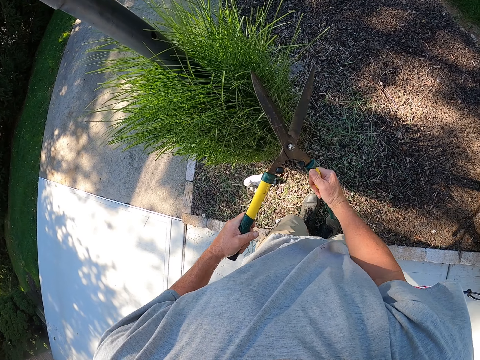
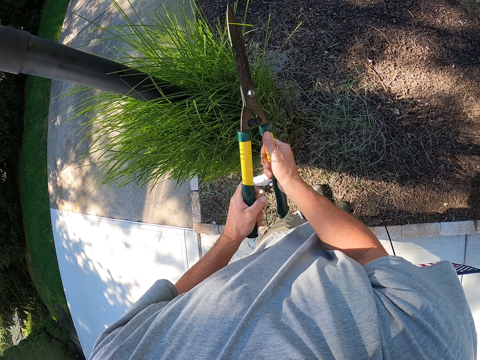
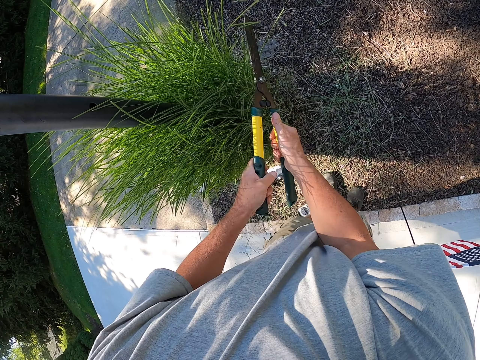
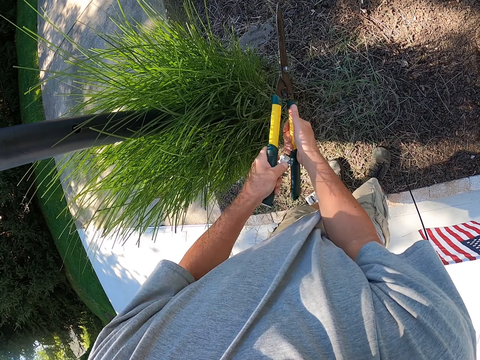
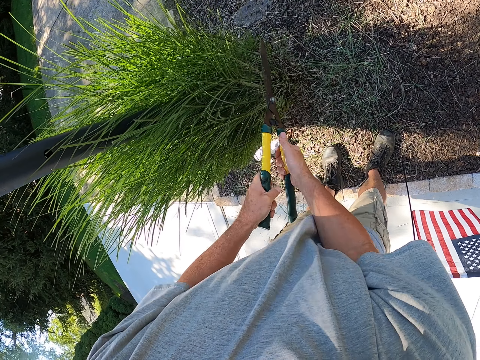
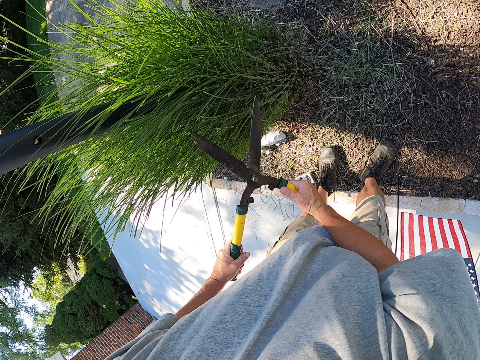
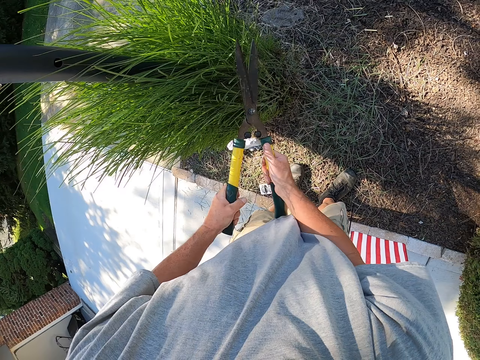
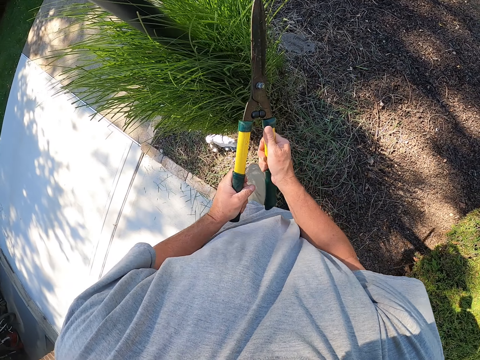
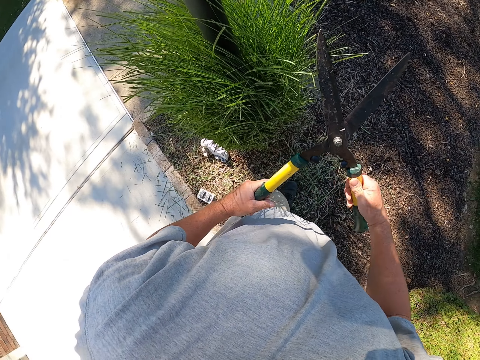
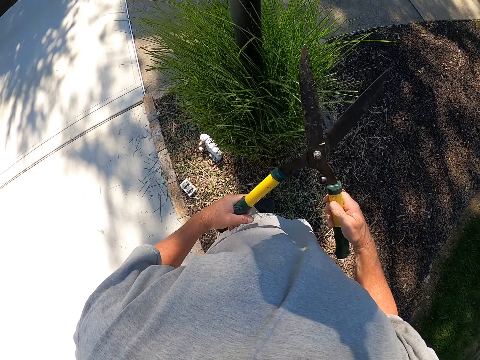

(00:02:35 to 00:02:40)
The camera wearer prunes a garden tree.

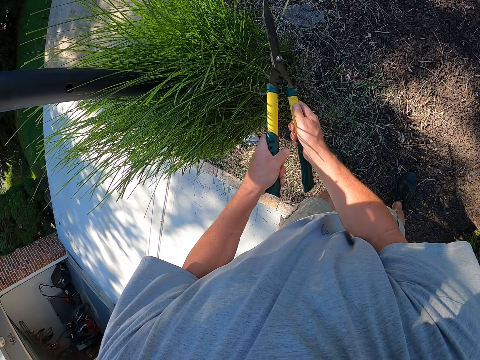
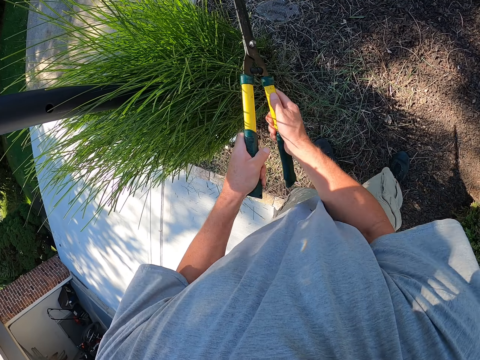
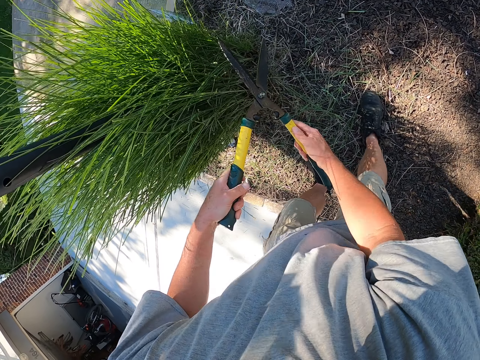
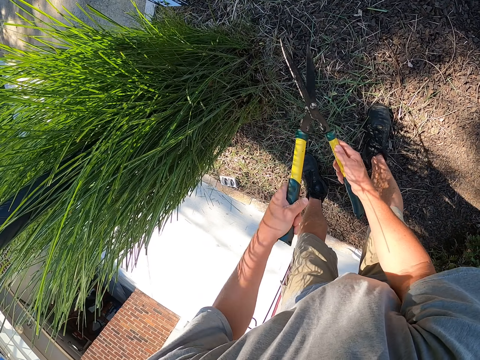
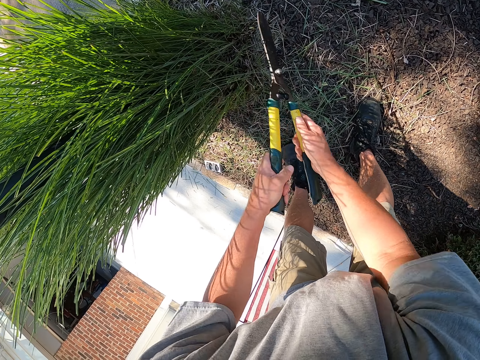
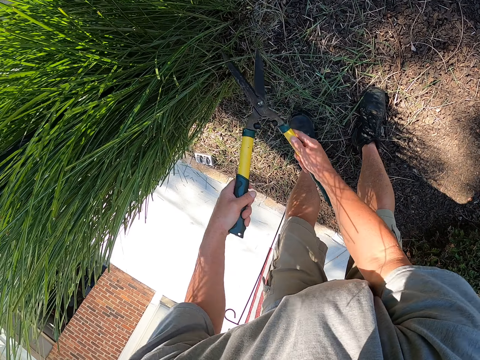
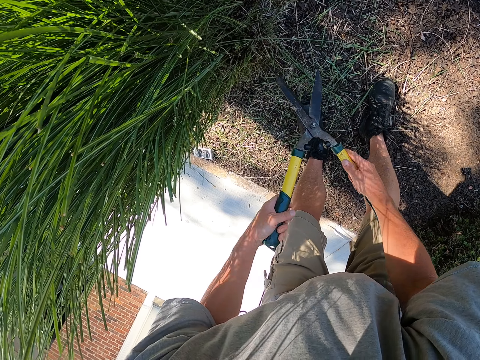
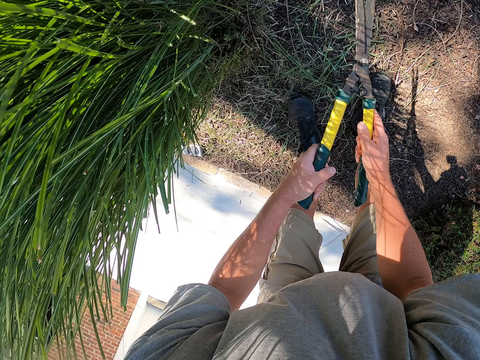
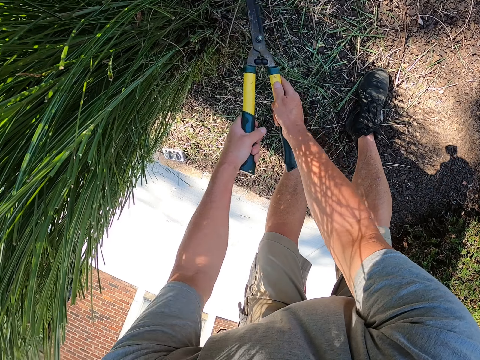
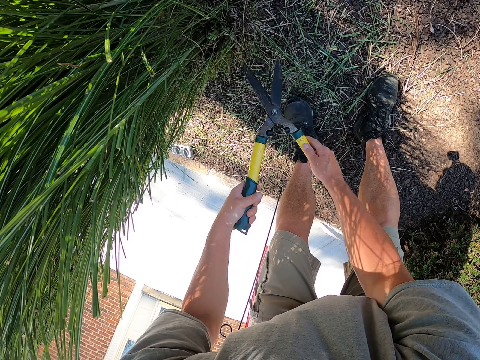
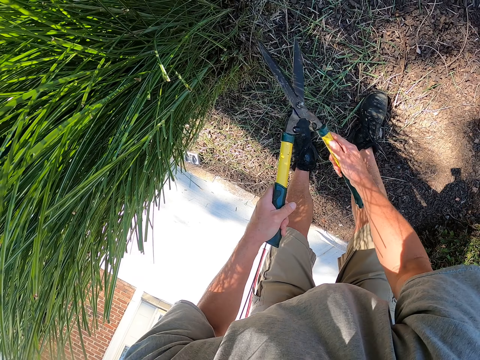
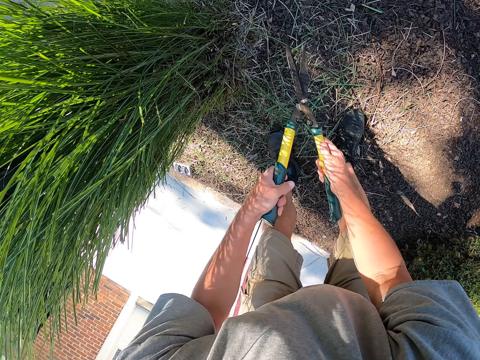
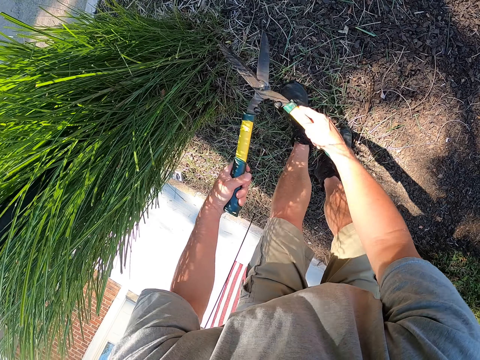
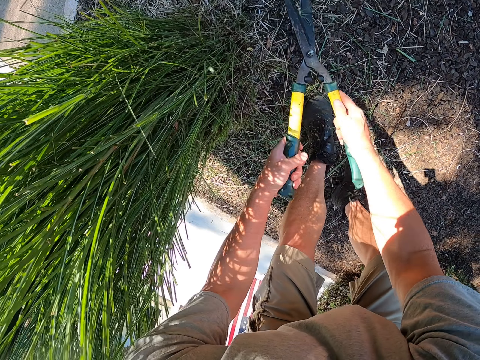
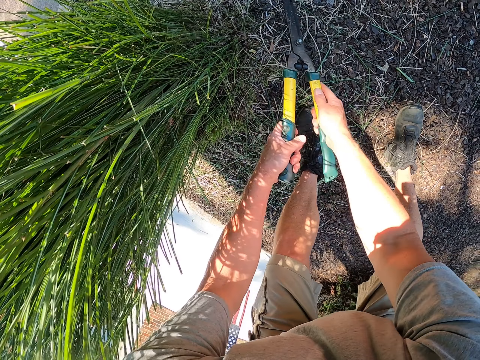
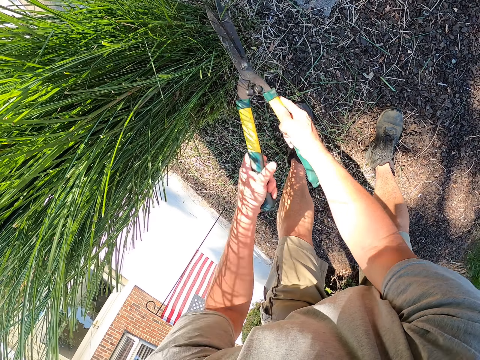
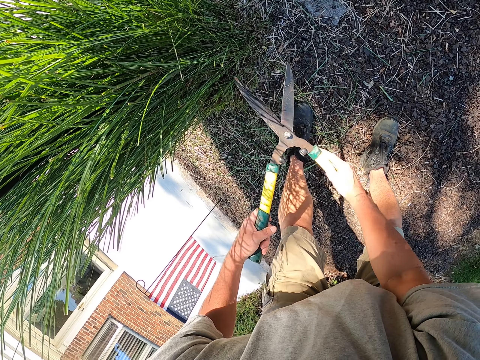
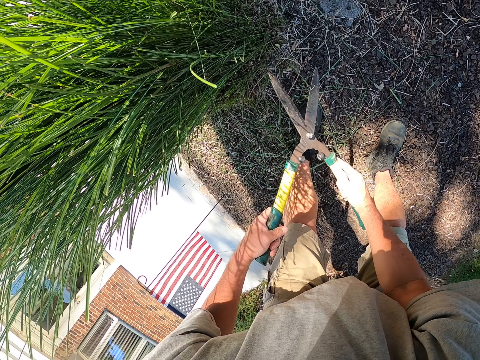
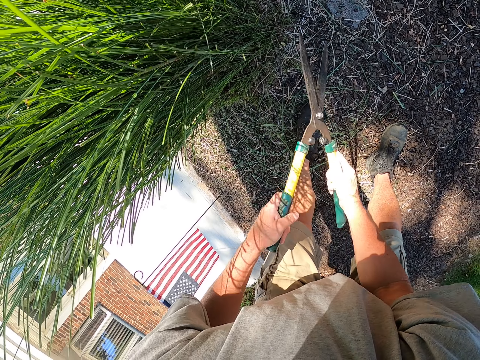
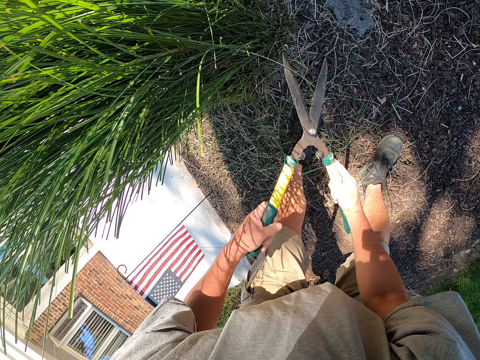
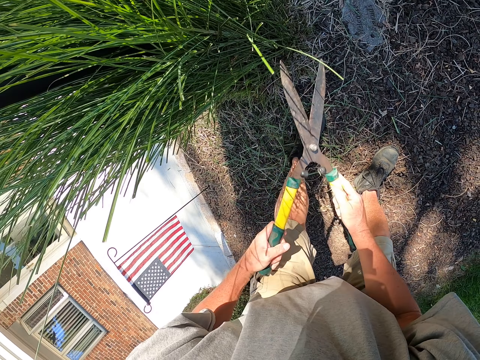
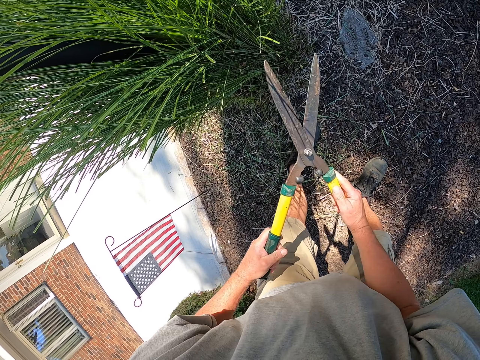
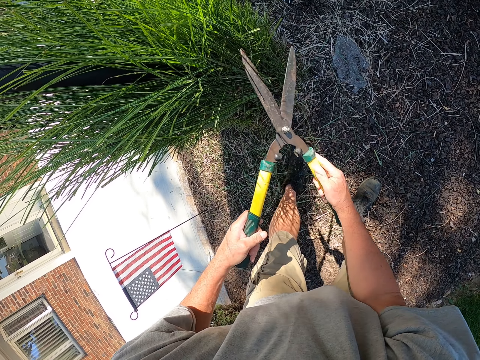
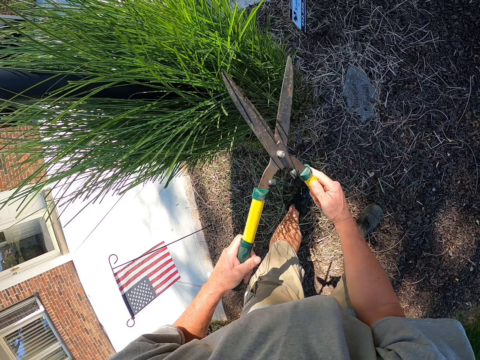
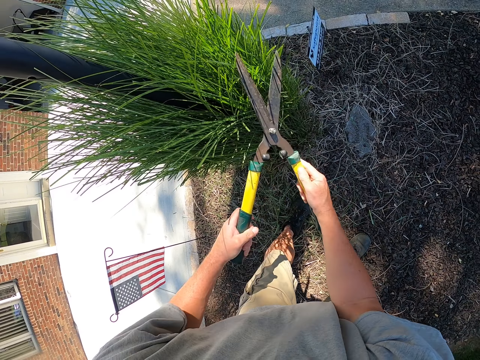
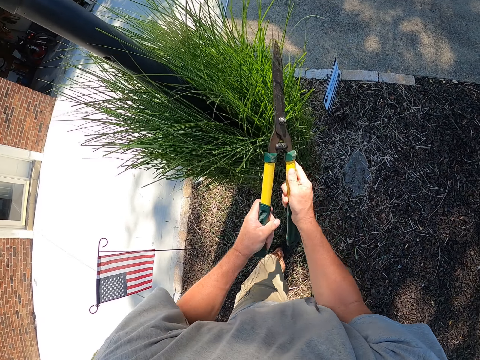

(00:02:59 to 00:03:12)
The camera wearer bends. They prune a garden tree.

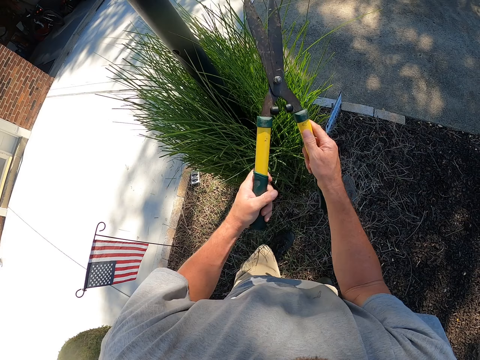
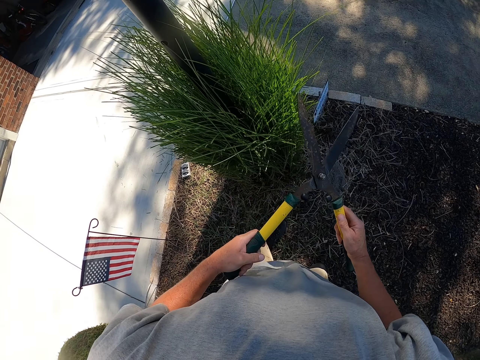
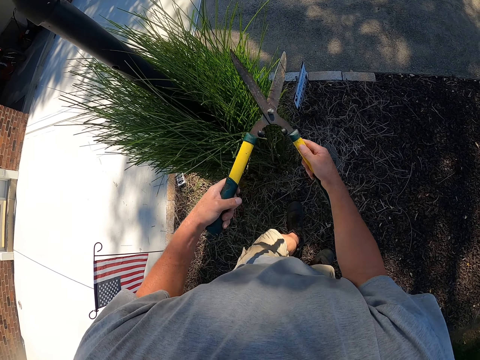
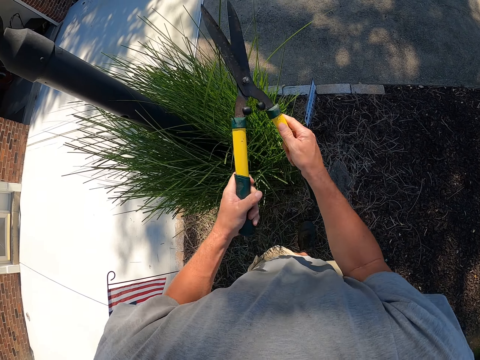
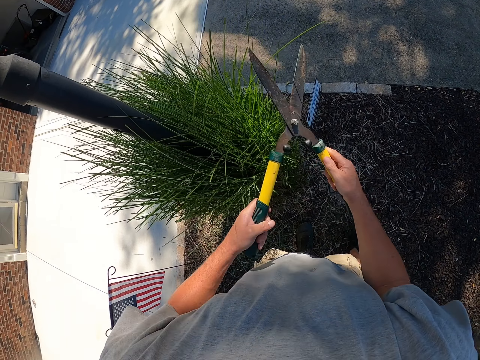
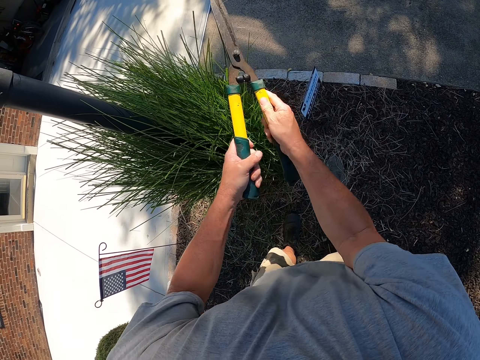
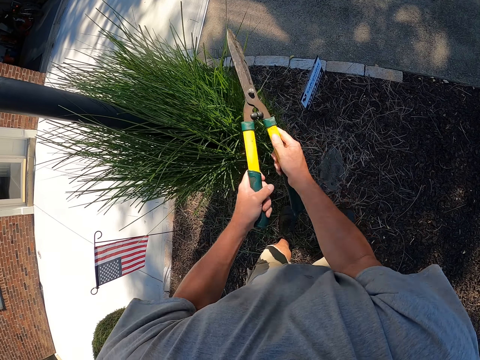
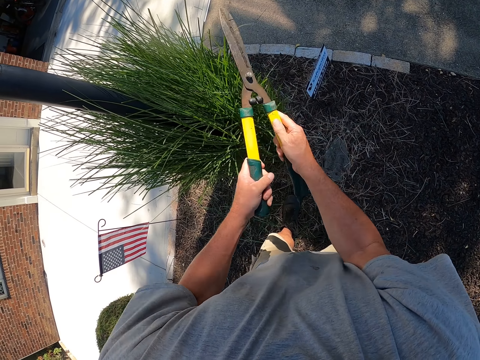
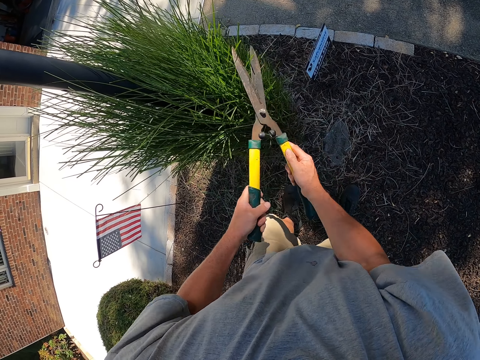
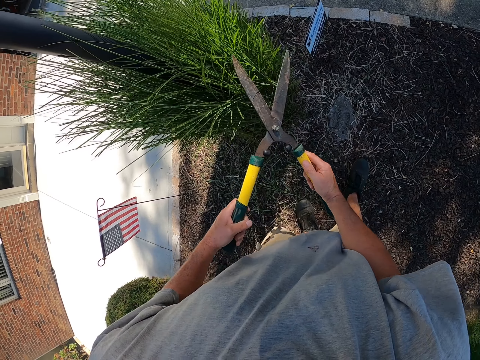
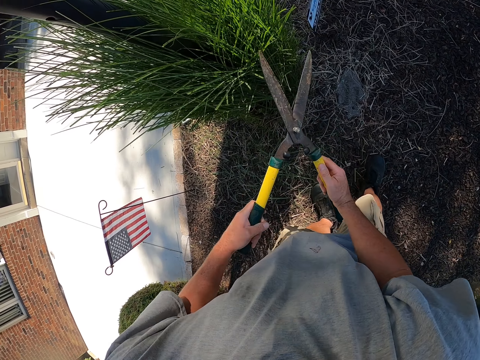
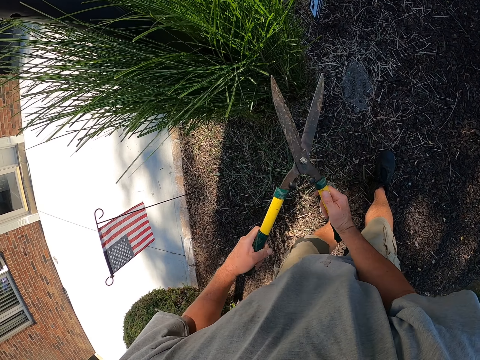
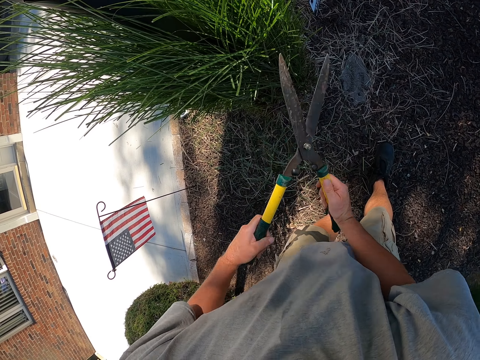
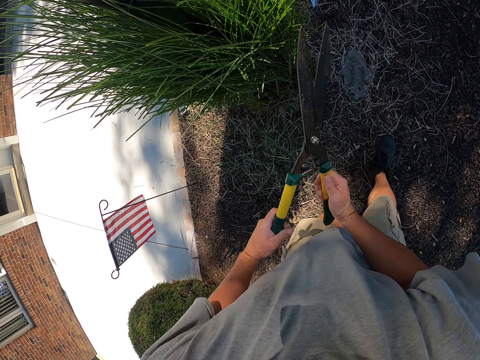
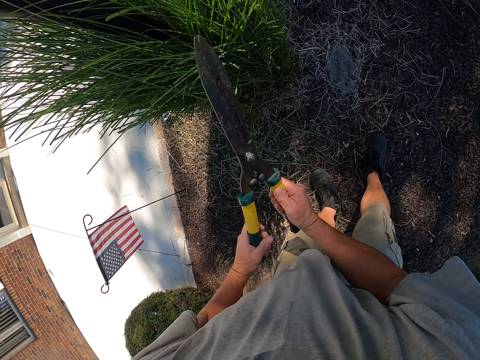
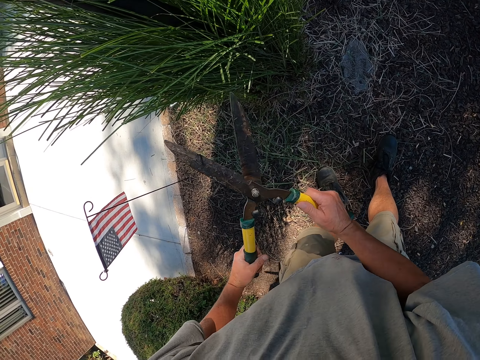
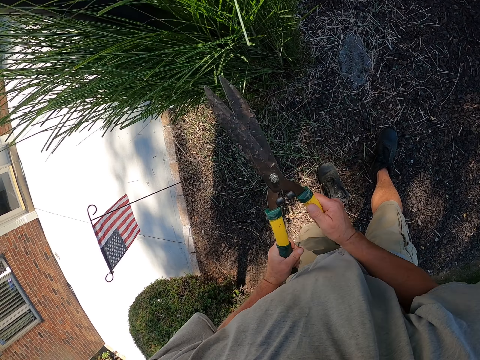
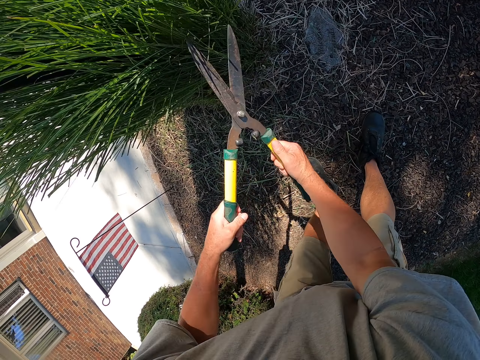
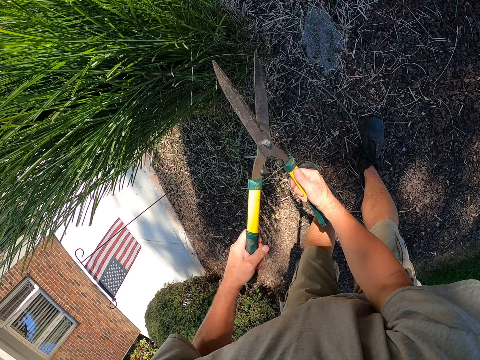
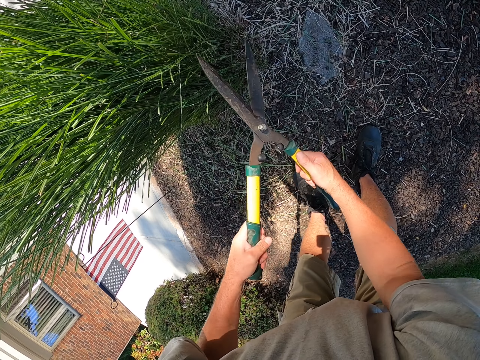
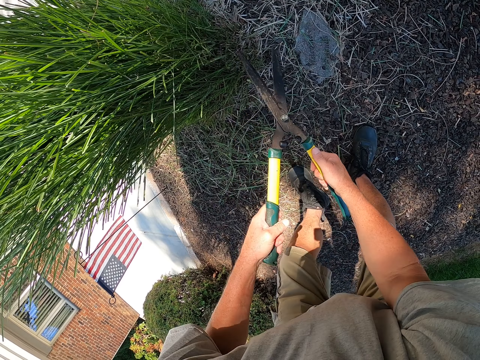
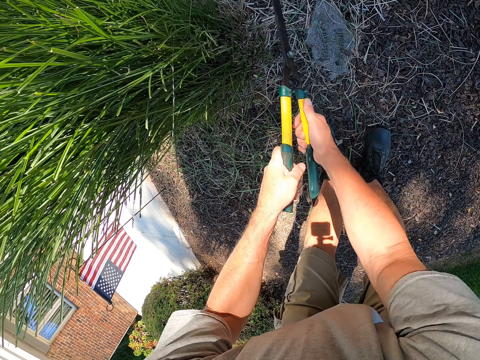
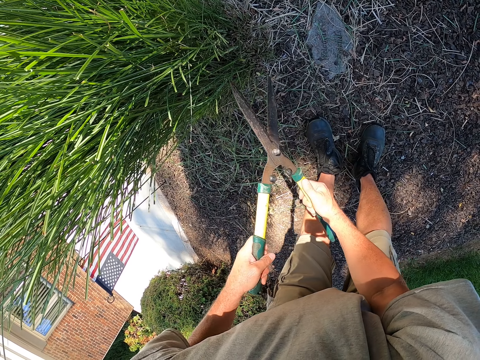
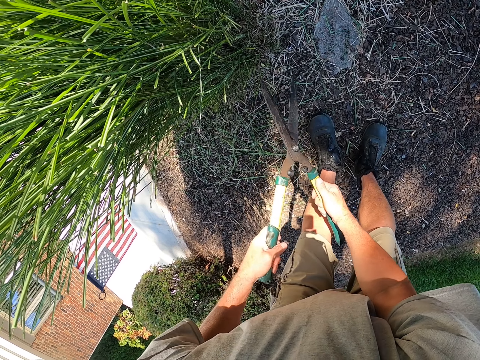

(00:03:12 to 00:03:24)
The camera wearer bends. They prune a garden tree.
